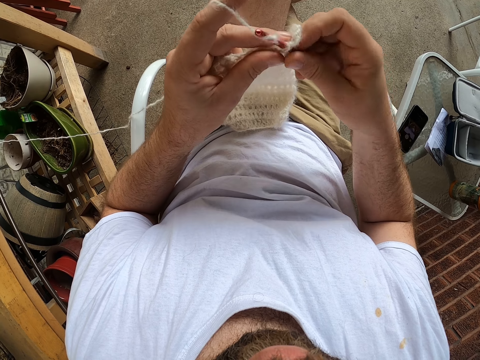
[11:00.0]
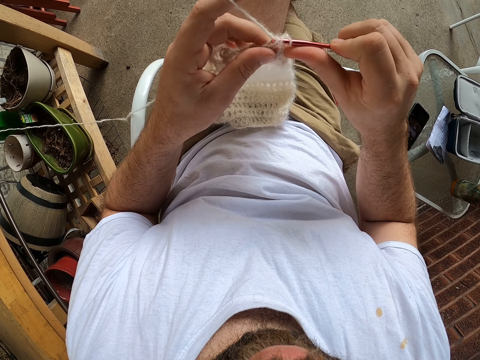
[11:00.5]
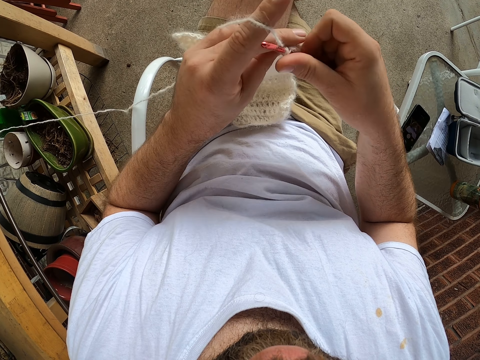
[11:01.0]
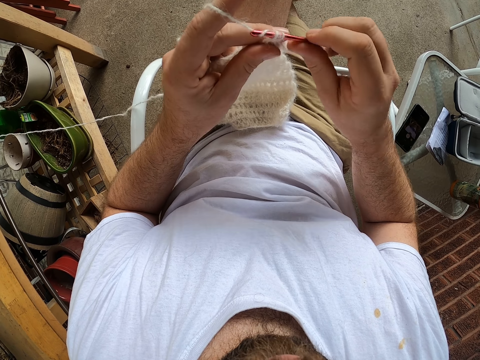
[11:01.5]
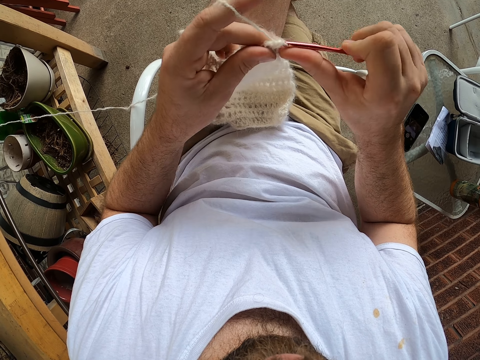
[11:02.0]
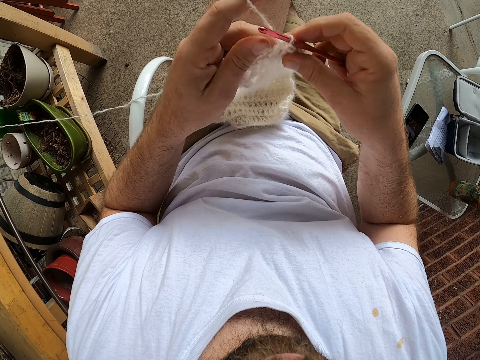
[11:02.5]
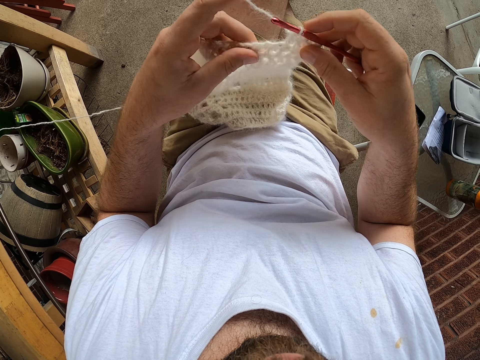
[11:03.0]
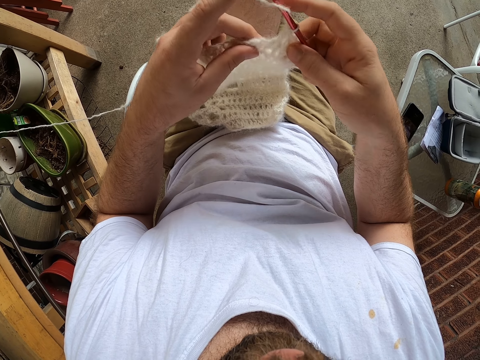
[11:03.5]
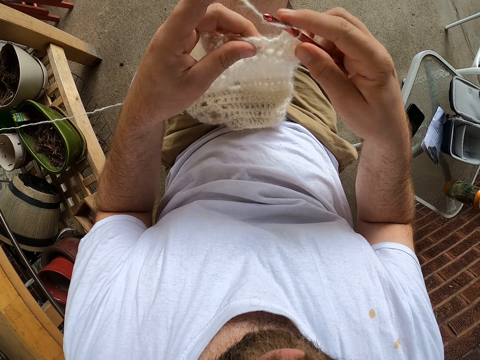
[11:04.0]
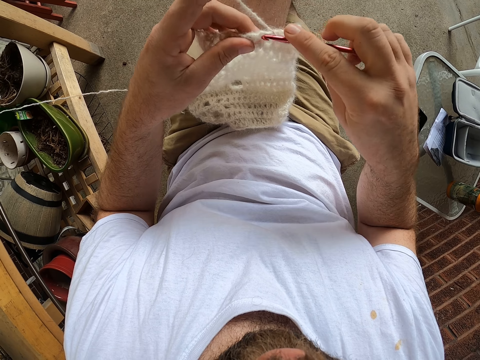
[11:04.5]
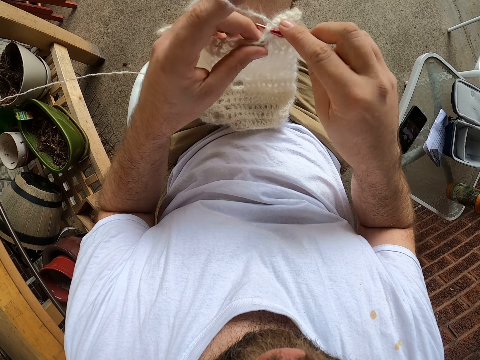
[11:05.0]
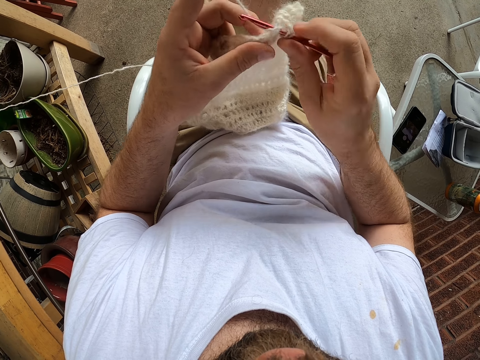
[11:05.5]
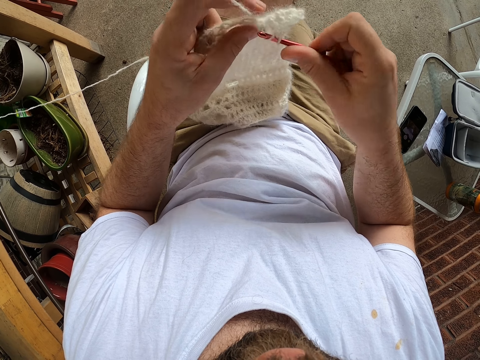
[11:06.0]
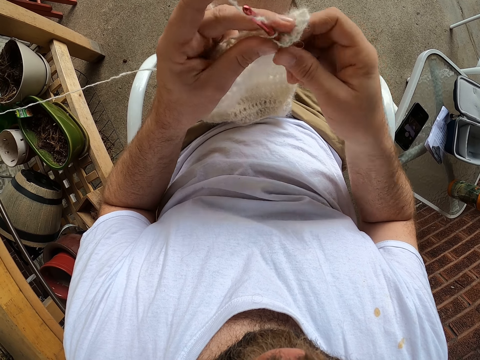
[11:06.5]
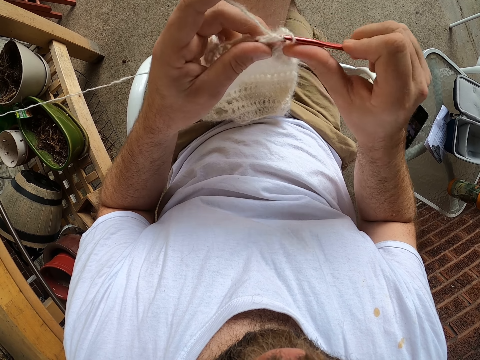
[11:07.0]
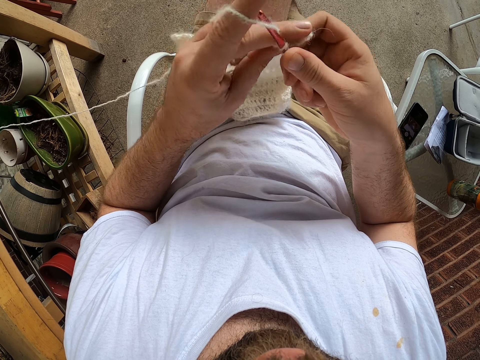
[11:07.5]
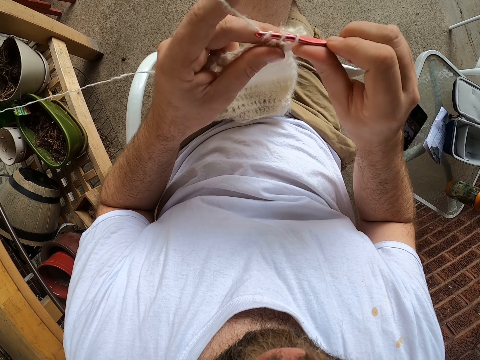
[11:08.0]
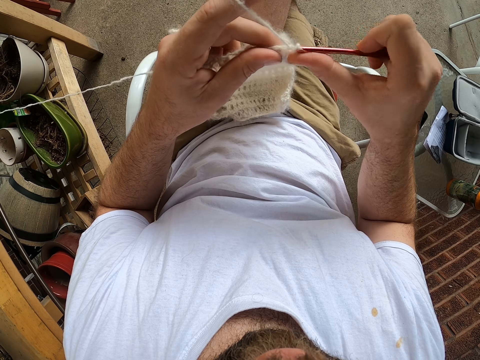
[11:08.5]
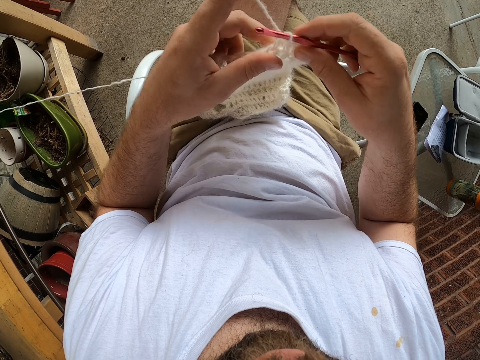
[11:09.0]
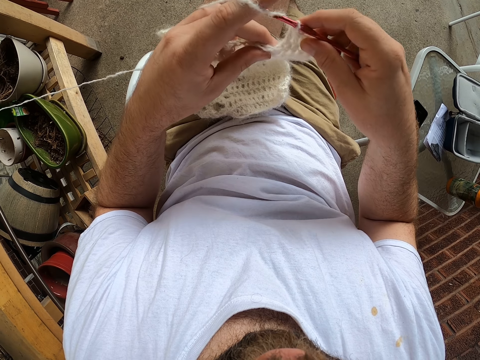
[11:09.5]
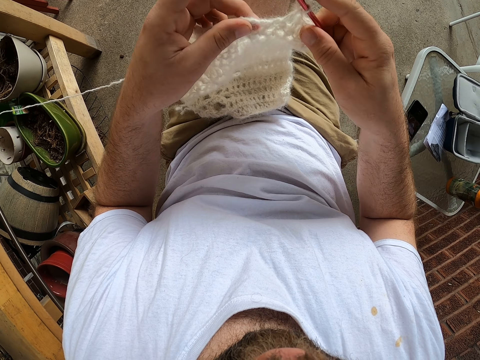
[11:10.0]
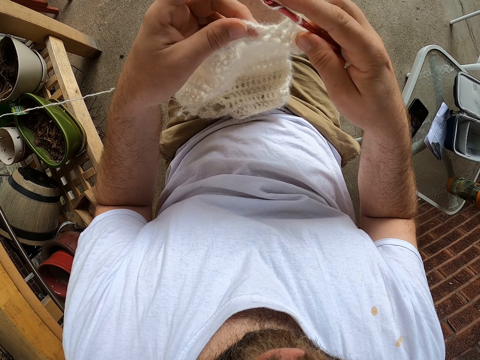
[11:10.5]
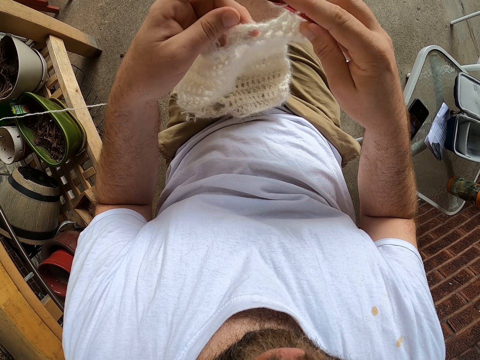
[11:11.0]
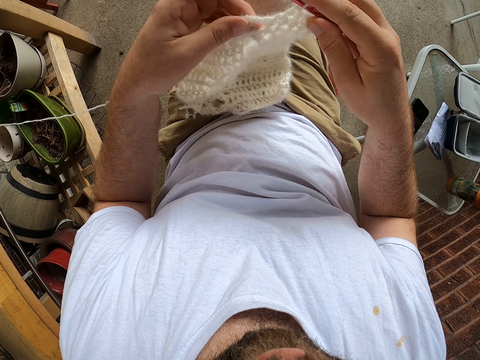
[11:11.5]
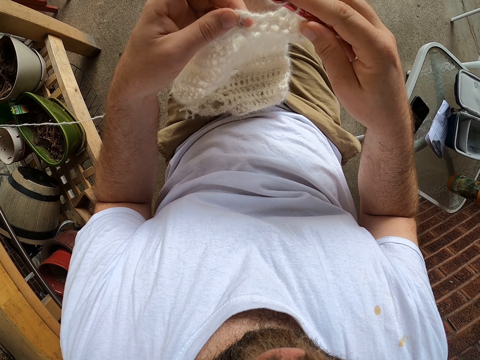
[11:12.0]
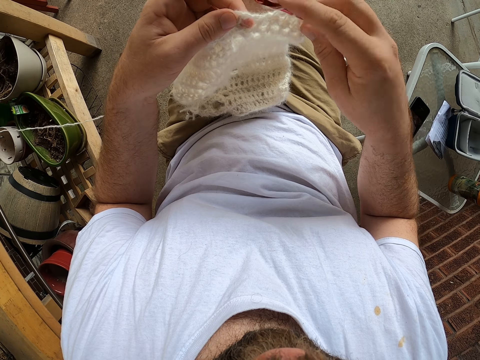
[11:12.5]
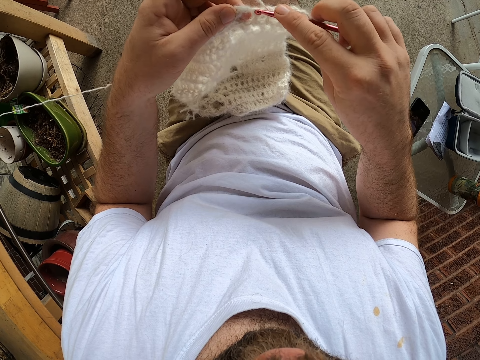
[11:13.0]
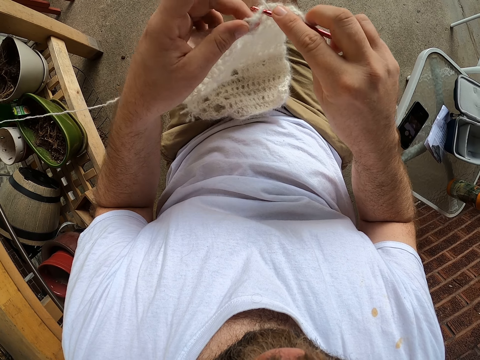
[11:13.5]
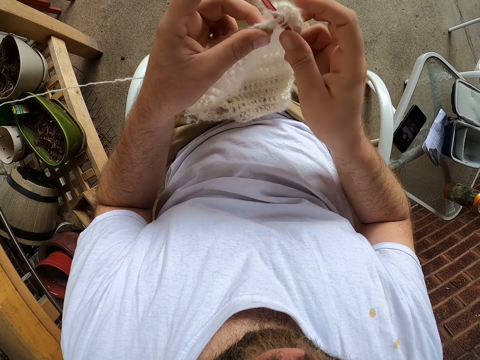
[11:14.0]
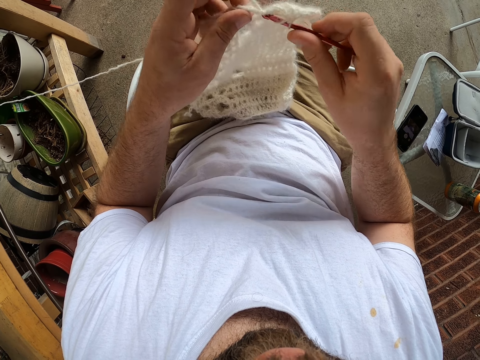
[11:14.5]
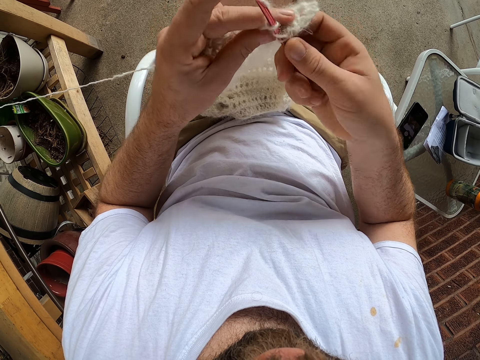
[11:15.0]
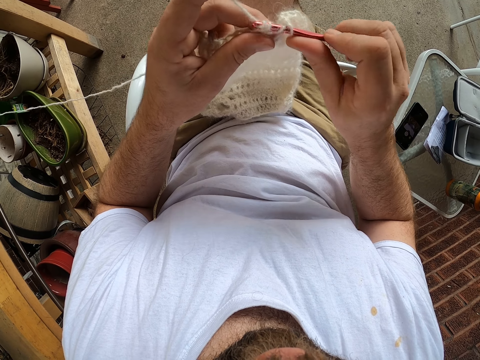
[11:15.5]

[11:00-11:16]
The camera wearer adjusts the fabric. They knit the fabric. They adjust the fabric. They knit the fabric.

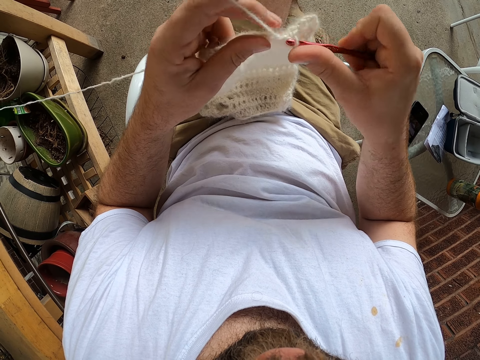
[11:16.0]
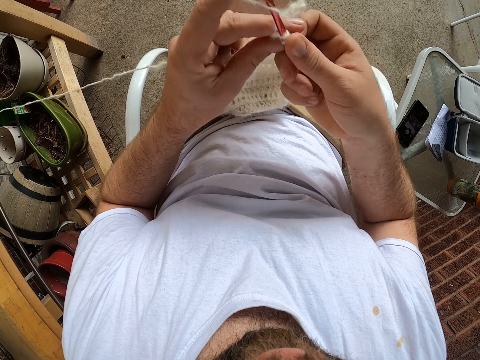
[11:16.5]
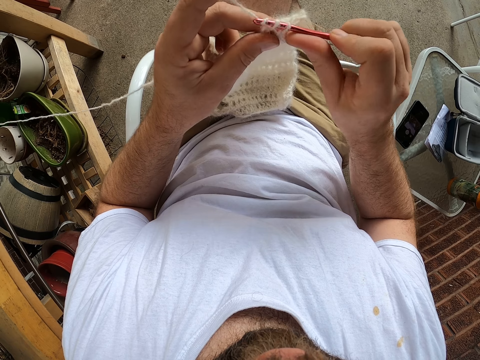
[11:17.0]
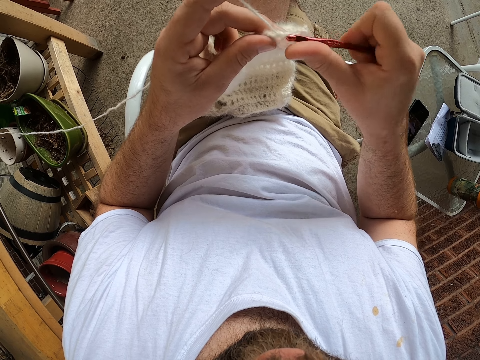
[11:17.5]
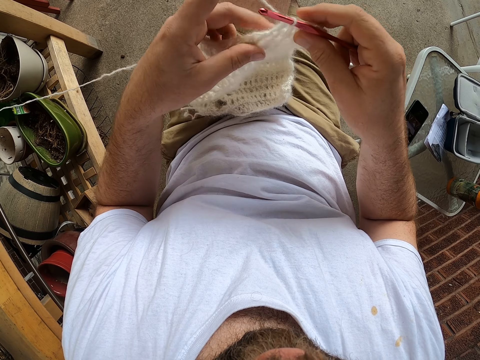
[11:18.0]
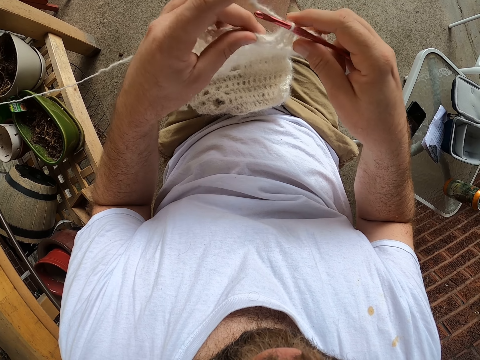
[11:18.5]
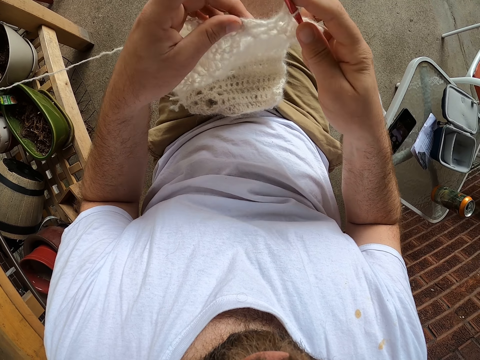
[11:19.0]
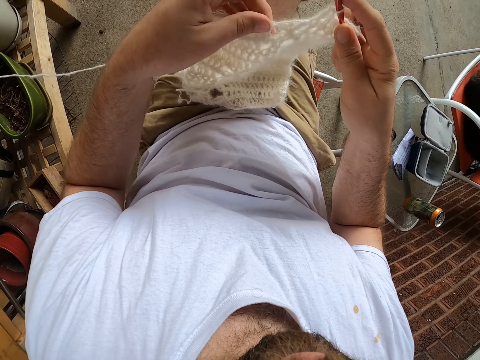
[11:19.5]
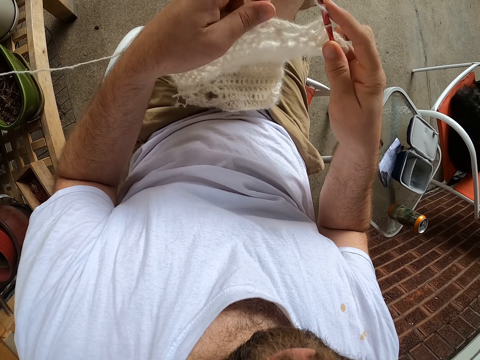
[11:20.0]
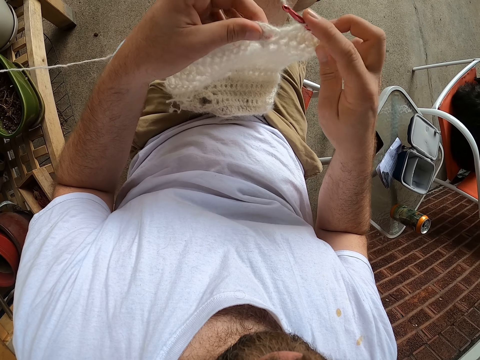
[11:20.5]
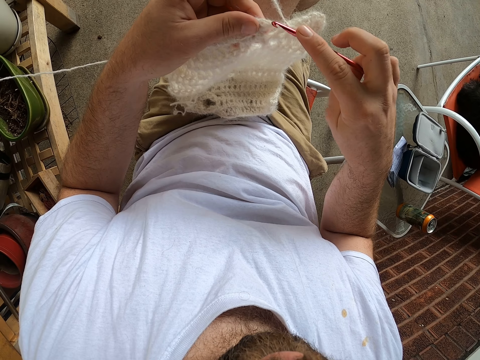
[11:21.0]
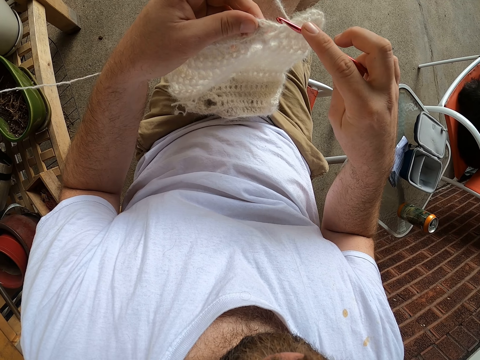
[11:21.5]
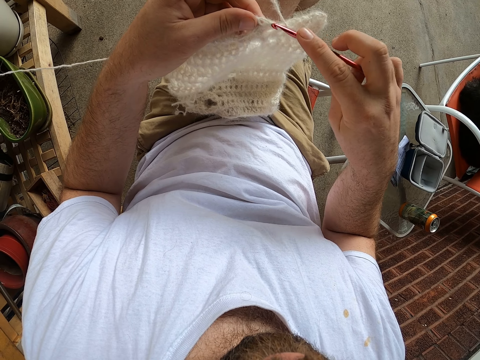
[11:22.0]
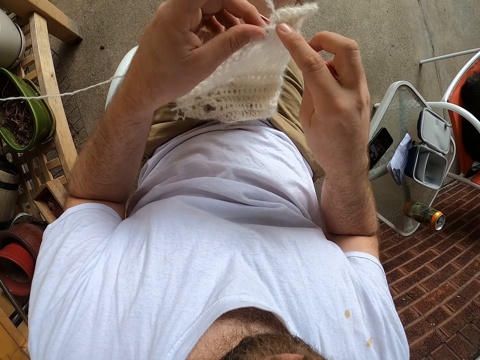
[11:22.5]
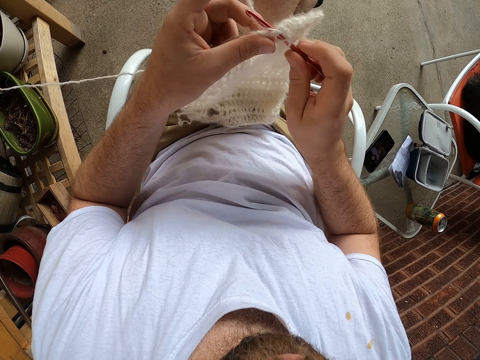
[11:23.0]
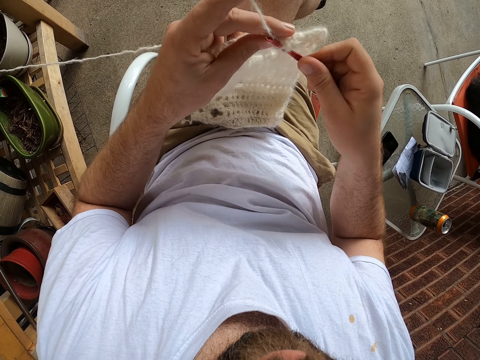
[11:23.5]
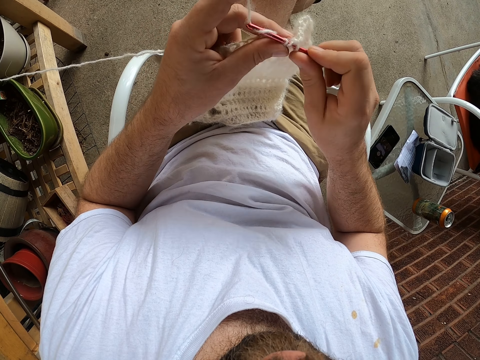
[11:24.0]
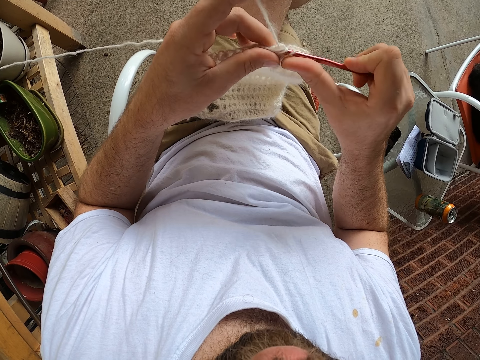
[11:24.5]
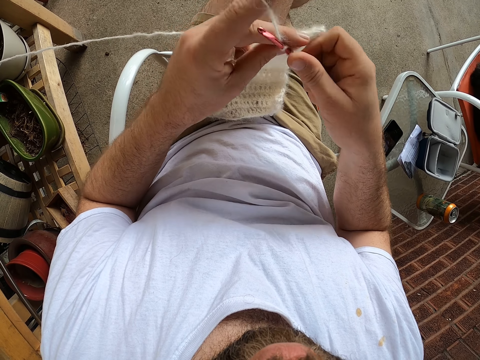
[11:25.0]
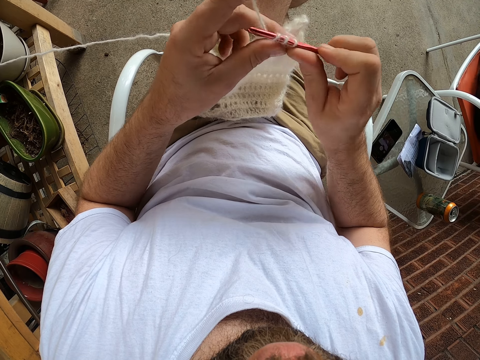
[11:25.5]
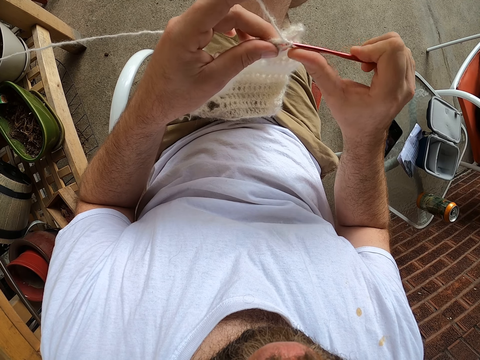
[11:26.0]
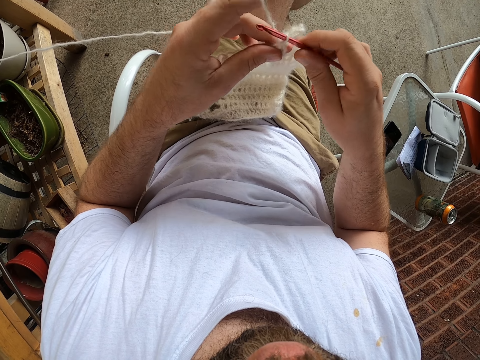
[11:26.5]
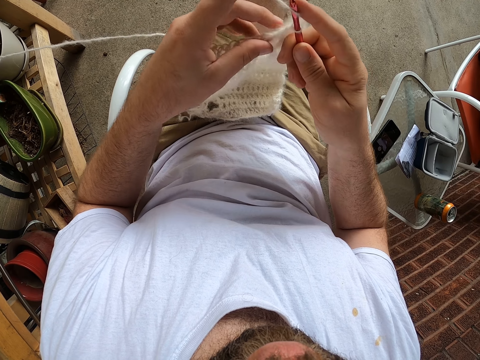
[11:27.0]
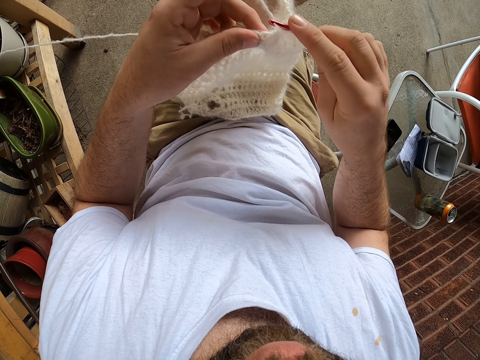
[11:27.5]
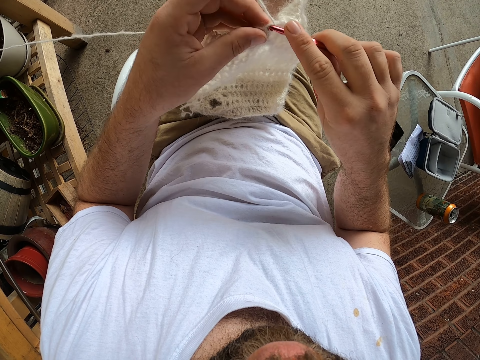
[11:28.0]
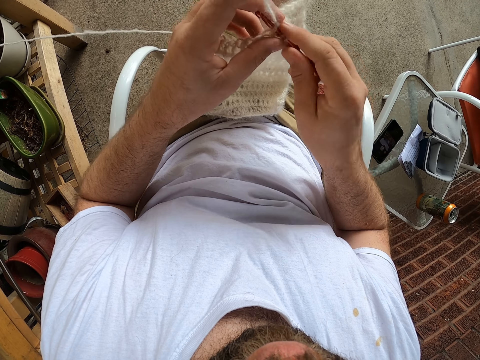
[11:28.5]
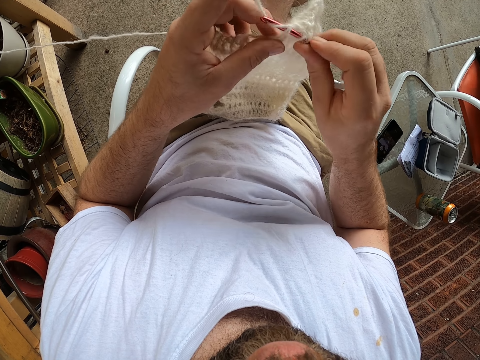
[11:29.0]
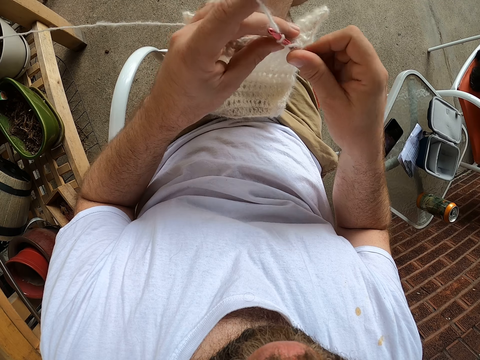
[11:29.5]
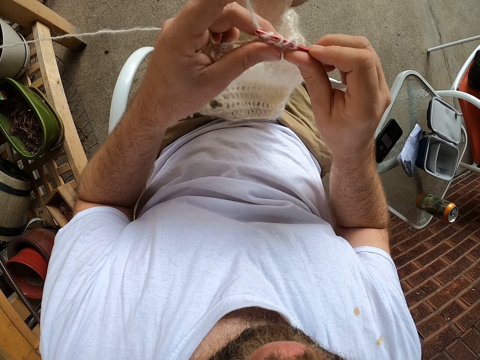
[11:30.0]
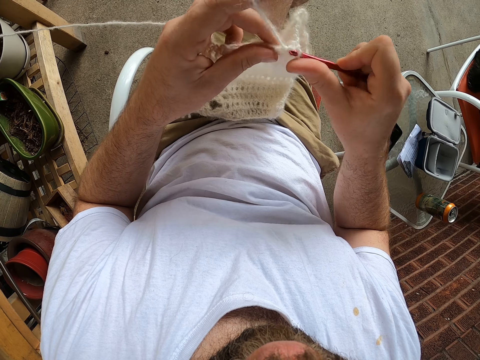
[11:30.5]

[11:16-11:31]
The camera wearer adjusts the fabric. They knit the fabric.
